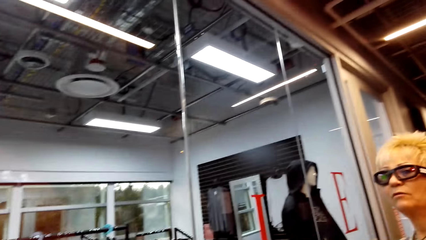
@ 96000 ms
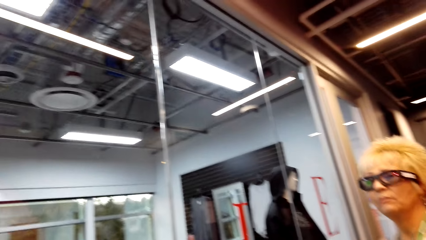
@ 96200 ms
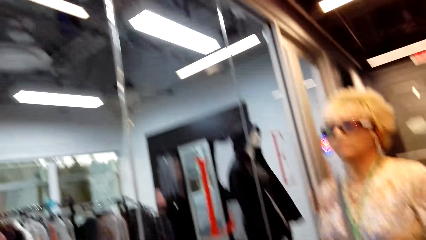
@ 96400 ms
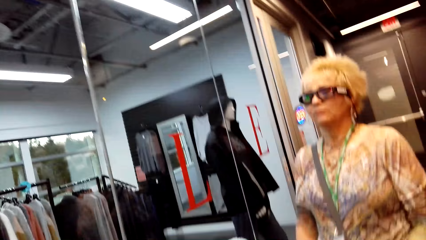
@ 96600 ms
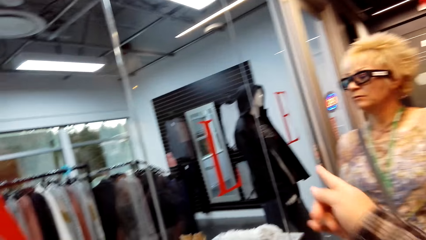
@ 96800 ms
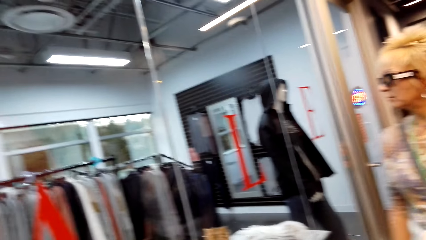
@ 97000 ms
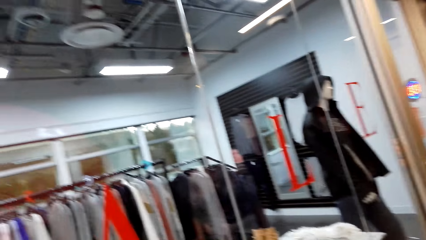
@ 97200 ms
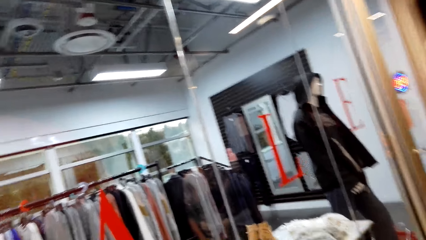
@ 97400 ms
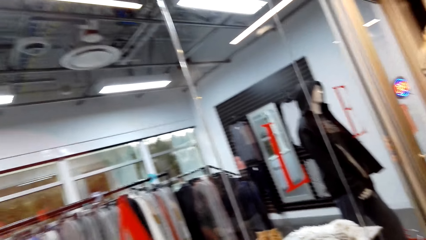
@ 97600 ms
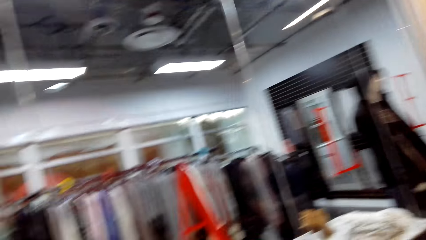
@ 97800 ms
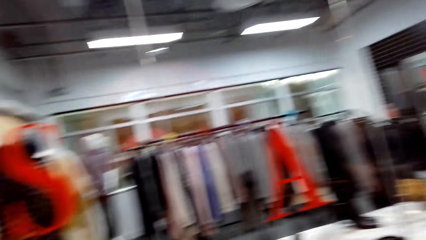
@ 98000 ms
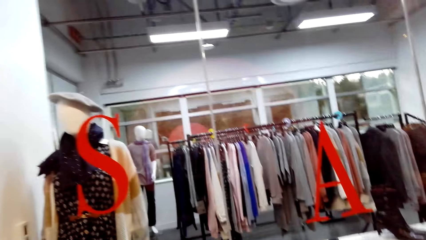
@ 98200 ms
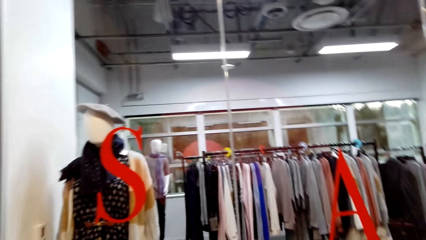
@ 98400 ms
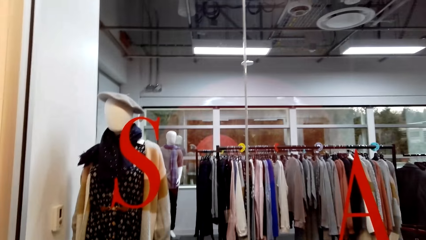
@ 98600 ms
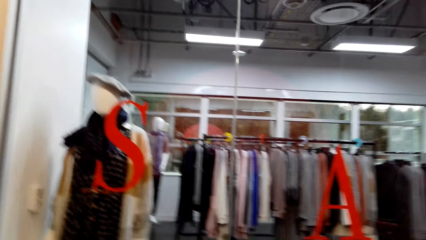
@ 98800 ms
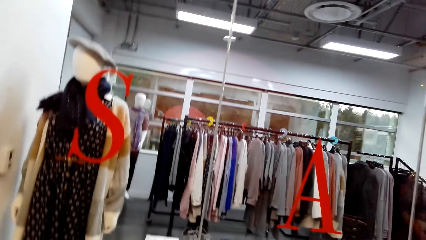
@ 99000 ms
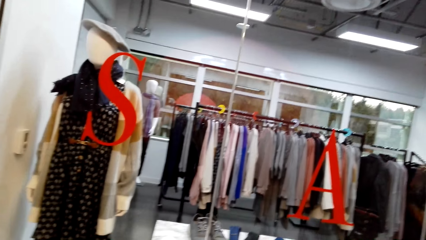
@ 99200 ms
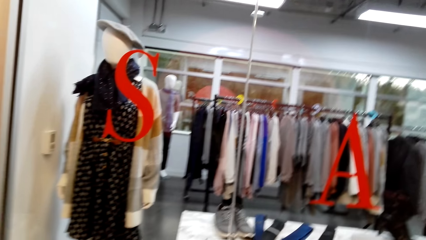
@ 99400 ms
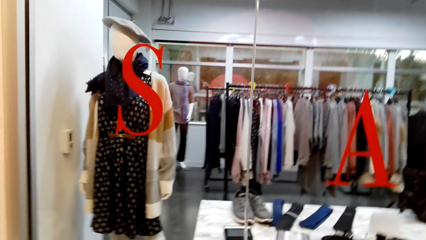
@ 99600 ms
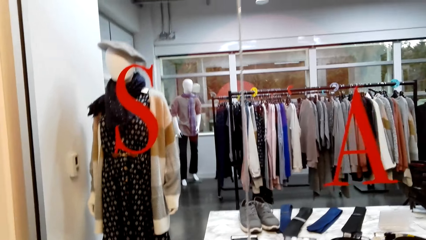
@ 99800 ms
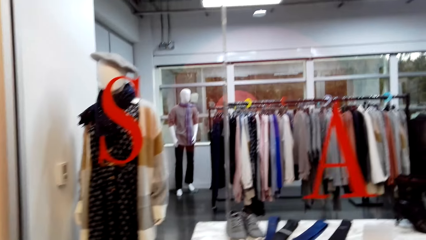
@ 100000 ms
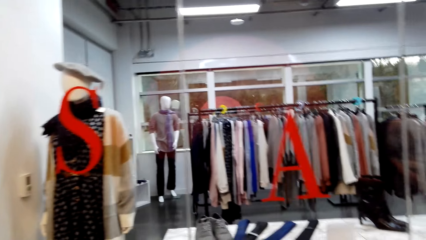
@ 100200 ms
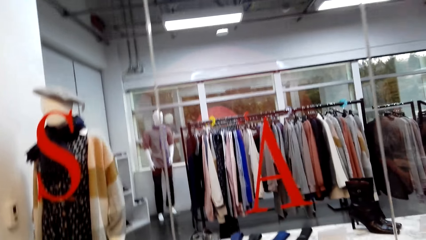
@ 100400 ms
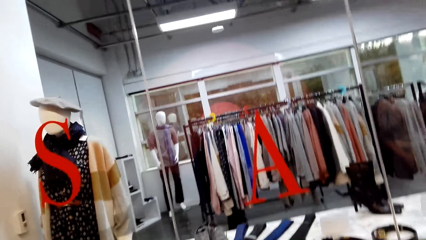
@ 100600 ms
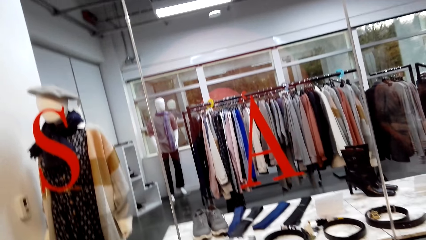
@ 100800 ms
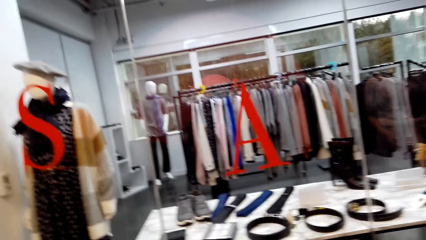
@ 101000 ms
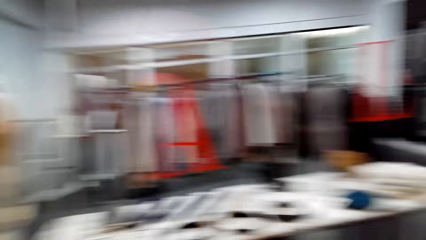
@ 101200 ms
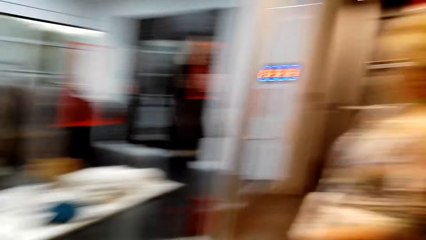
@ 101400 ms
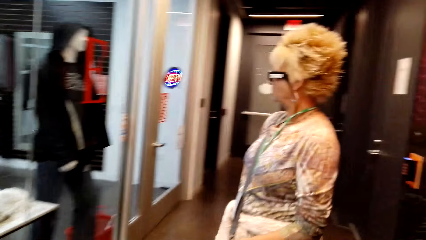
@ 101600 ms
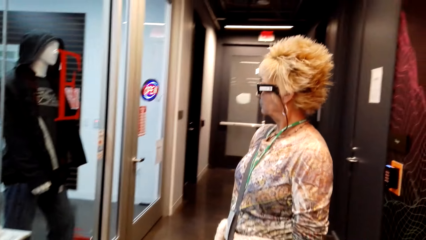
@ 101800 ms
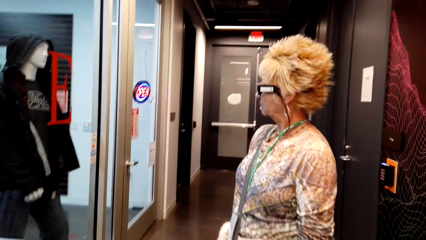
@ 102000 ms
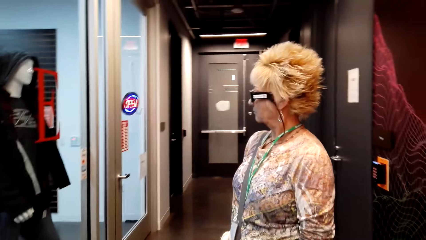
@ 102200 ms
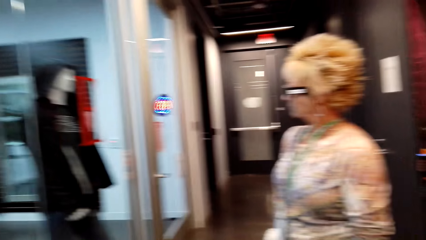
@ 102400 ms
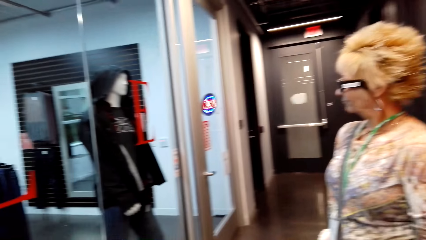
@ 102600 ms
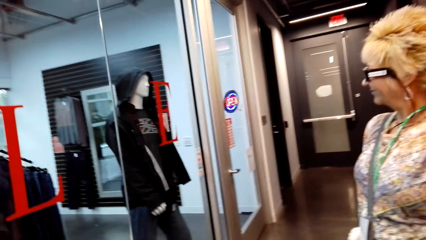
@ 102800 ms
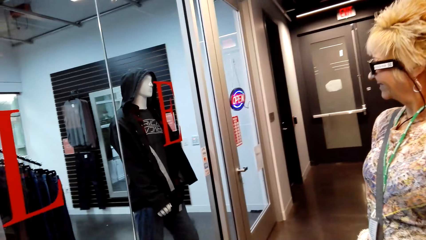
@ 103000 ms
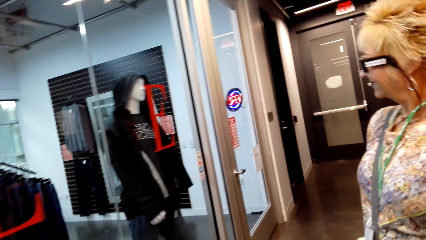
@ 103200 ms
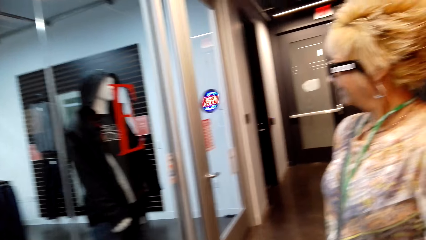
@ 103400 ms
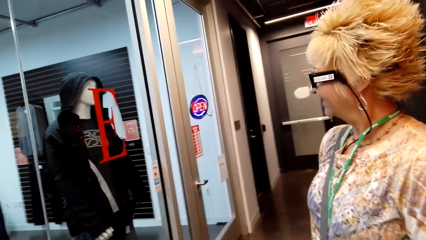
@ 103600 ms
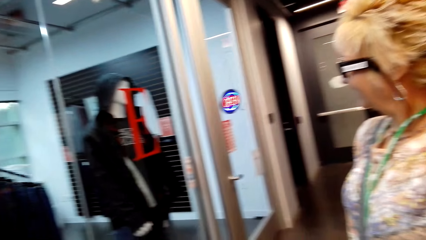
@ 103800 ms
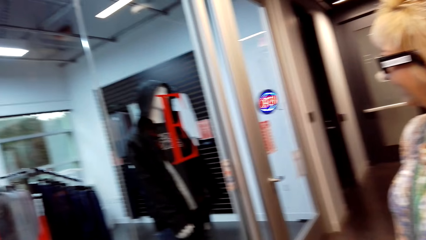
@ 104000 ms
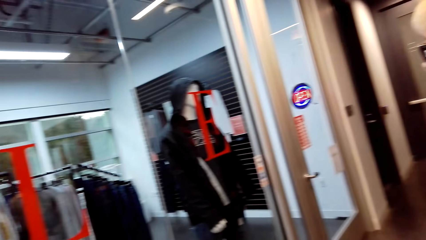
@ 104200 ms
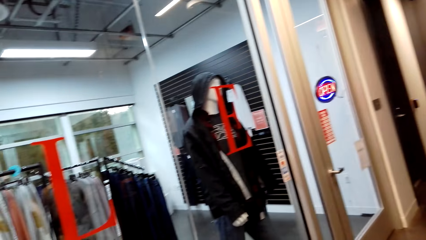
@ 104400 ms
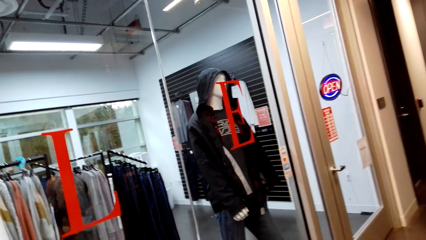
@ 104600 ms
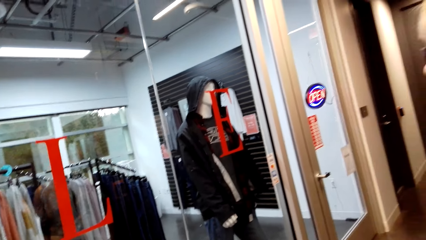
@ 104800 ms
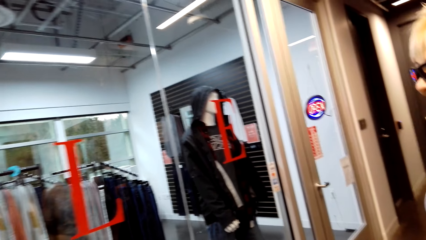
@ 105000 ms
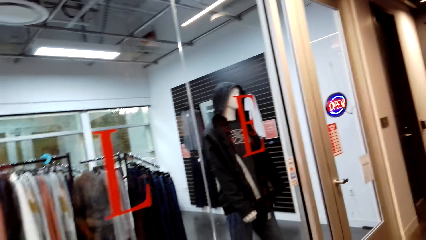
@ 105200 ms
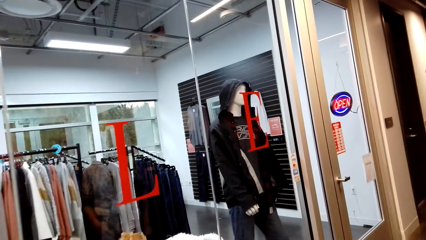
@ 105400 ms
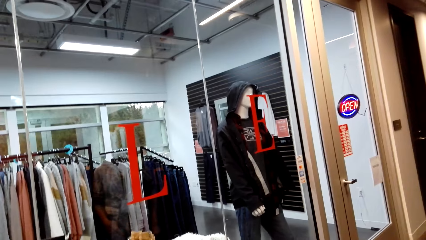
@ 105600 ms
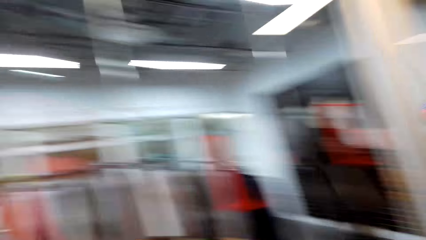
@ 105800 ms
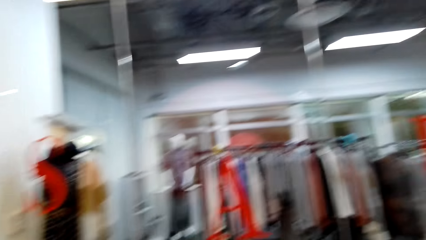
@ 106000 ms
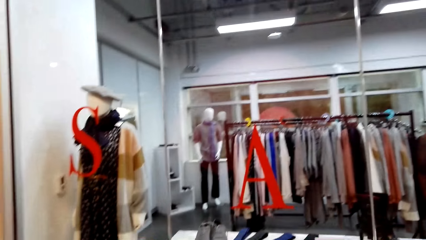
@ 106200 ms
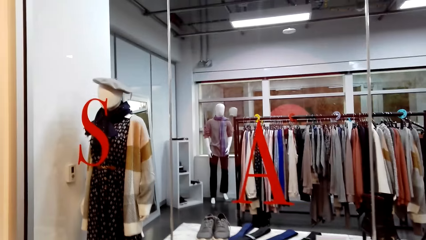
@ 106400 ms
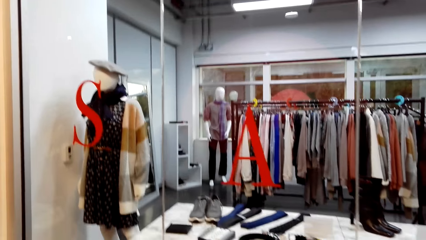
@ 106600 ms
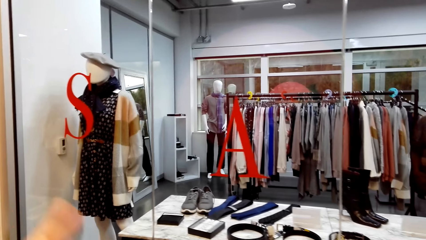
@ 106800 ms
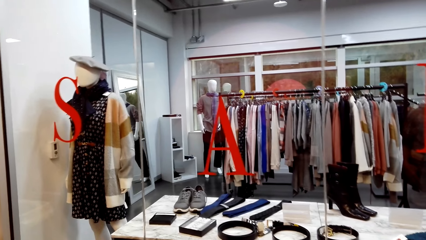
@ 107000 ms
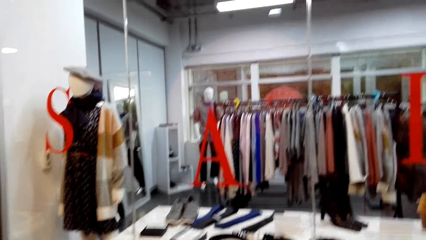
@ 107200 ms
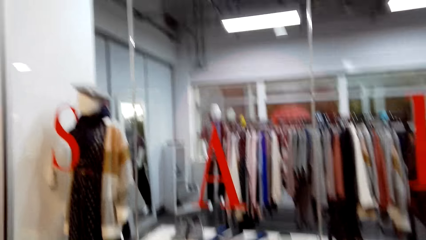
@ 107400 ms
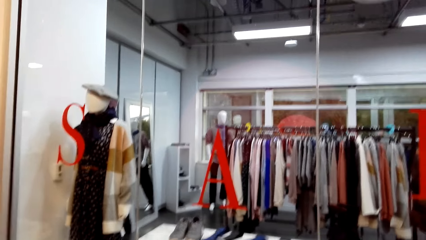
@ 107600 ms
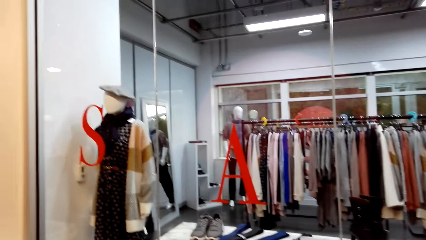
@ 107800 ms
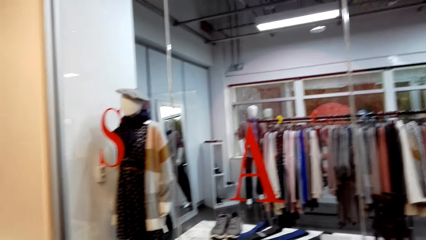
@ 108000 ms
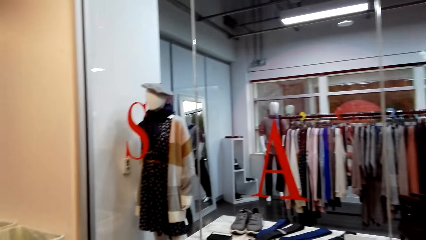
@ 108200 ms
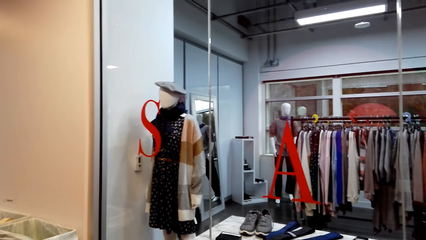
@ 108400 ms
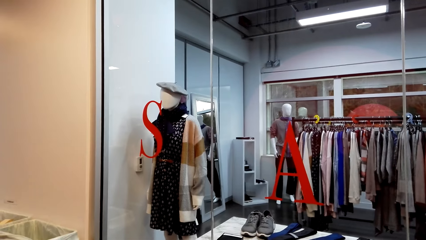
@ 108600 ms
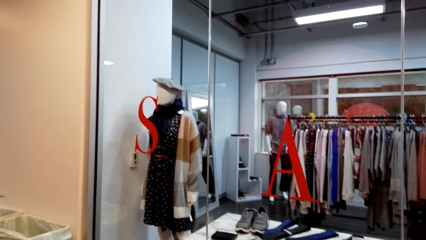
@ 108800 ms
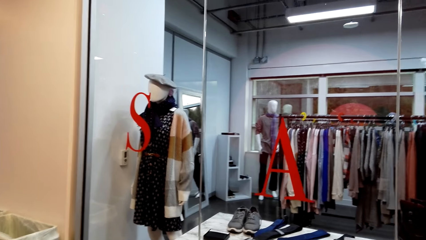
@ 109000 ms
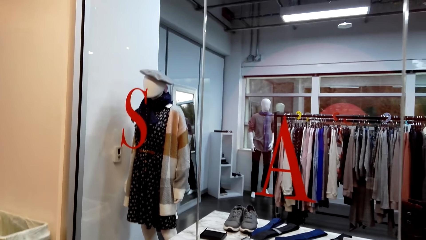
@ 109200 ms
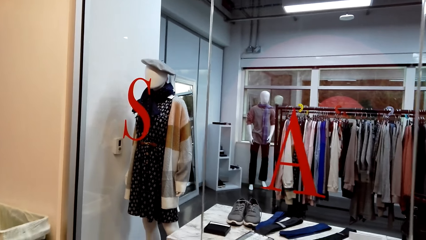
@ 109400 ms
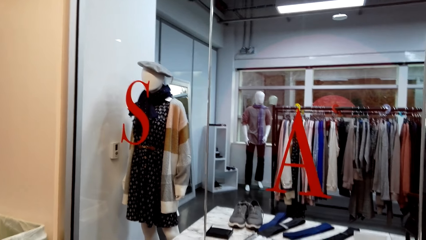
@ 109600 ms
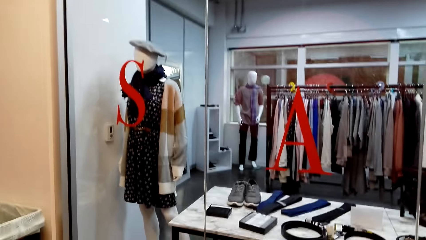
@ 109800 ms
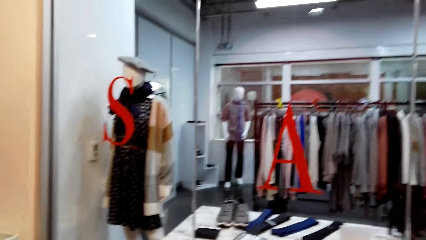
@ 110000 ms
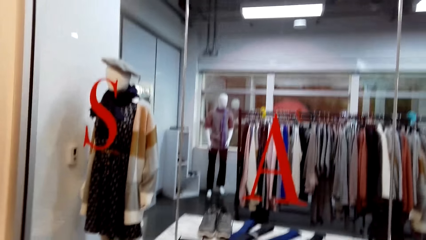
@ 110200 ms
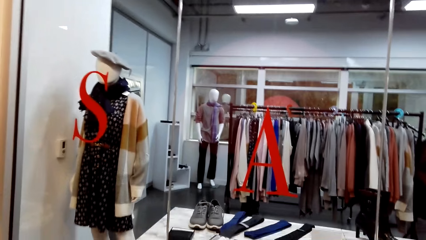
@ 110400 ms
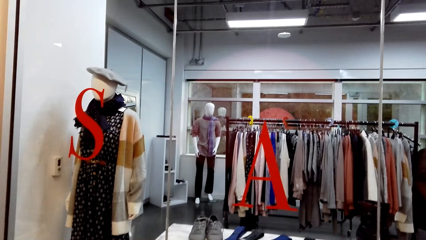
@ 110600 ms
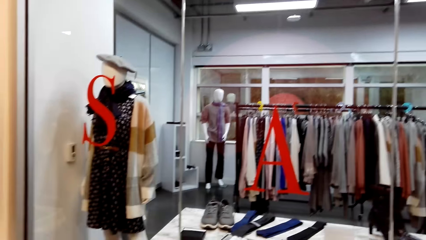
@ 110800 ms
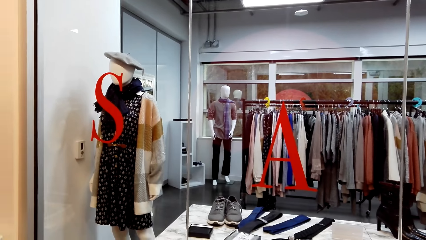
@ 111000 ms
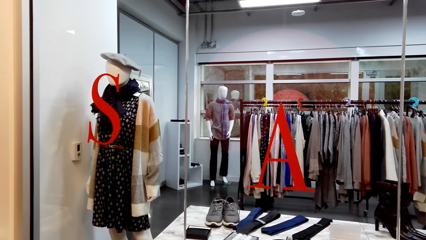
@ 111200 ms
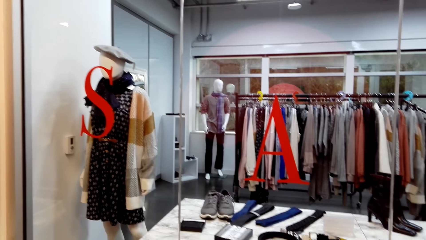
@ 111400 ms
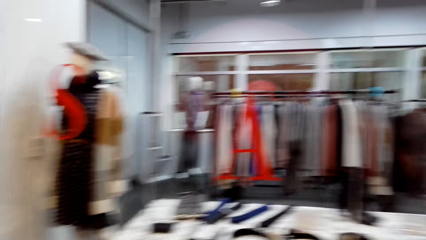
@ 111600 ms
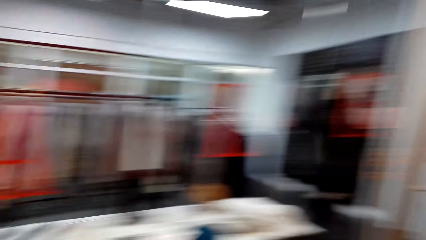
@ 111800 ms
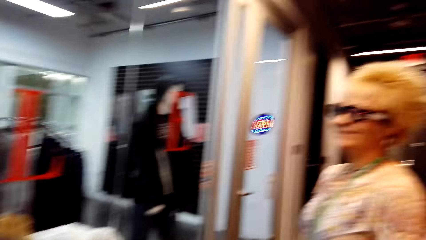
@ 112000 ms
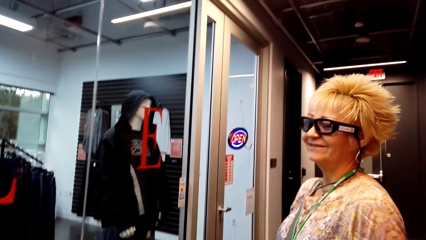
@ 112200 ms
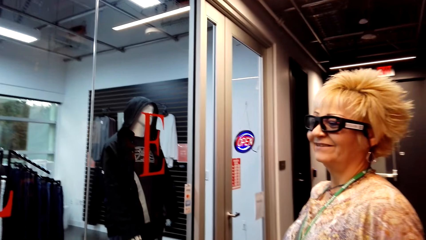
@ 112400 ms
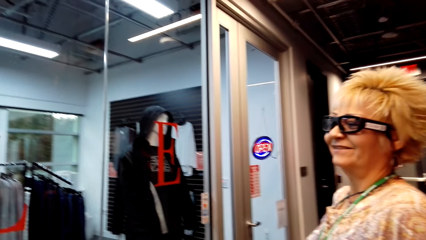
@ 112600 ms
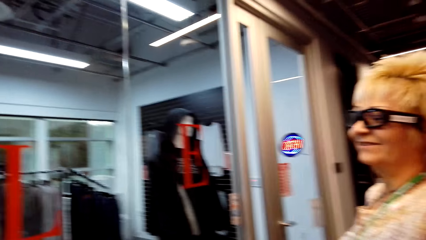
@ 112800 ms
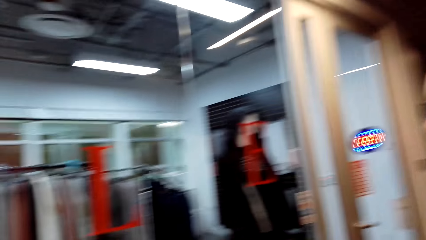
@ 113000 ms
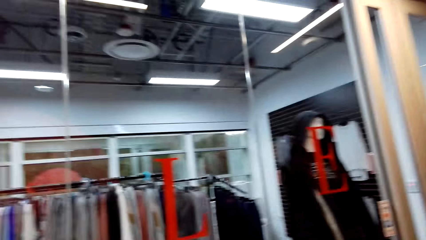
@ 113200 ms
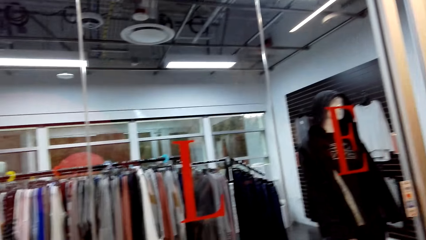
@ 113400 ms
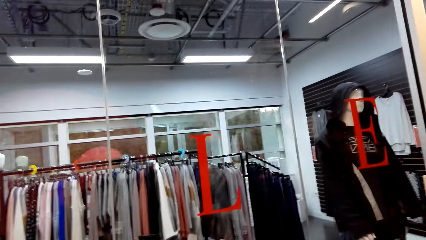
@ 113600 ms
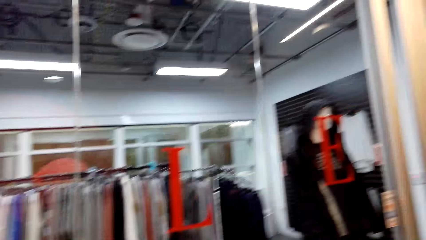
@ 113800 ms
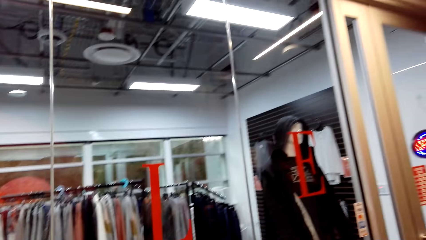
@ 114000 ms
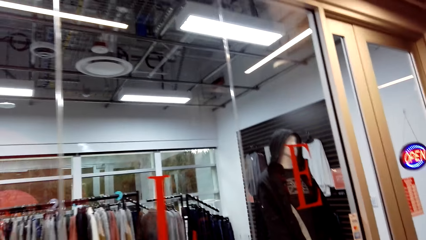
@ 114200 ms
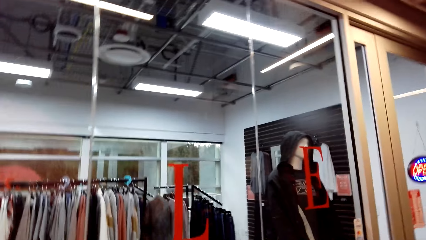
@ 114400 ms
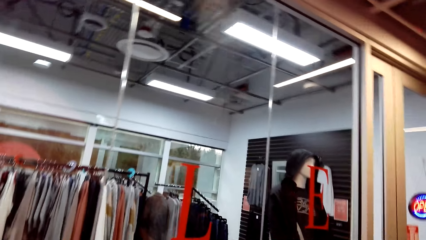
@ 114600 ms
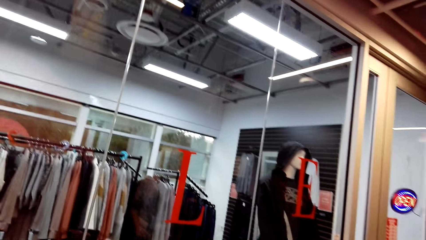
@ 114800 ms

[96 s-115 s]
A lady interacts with the camera wearer. The camera wearer stares at the lady. They dialogue with the lady.
